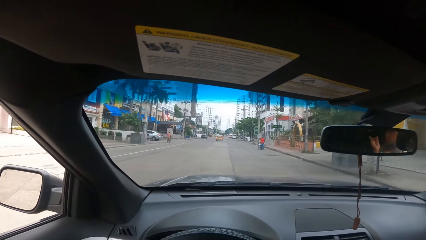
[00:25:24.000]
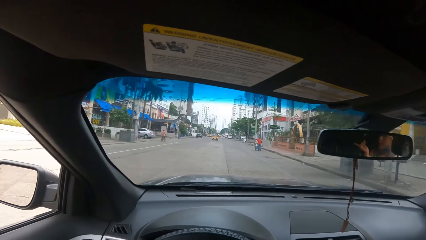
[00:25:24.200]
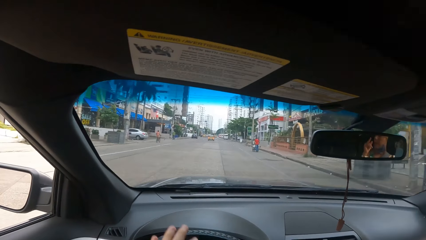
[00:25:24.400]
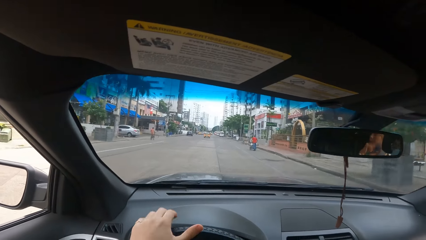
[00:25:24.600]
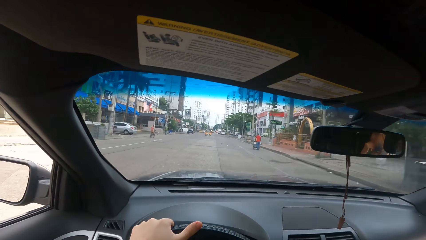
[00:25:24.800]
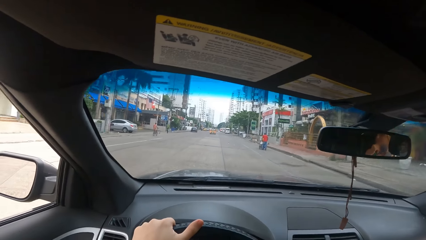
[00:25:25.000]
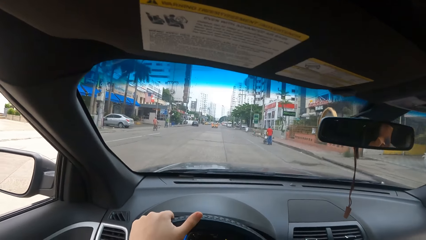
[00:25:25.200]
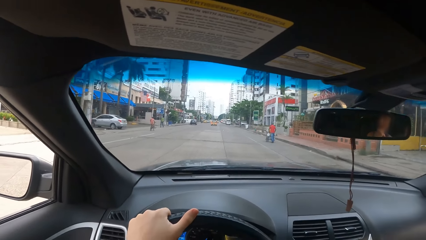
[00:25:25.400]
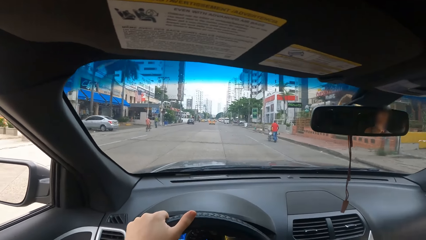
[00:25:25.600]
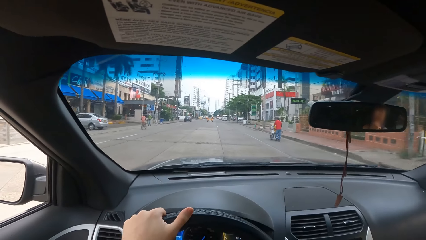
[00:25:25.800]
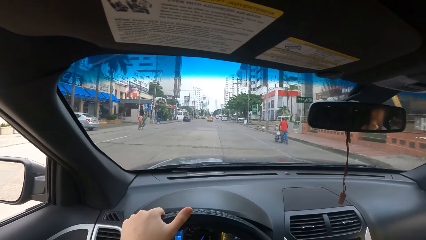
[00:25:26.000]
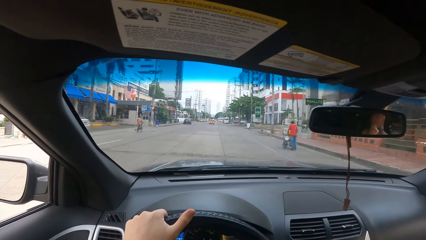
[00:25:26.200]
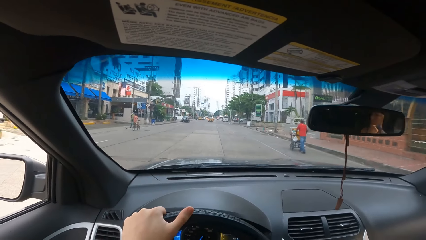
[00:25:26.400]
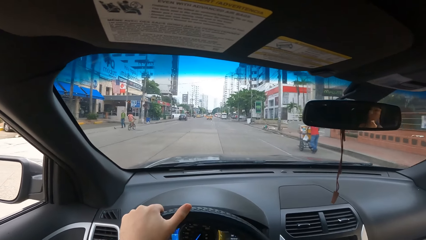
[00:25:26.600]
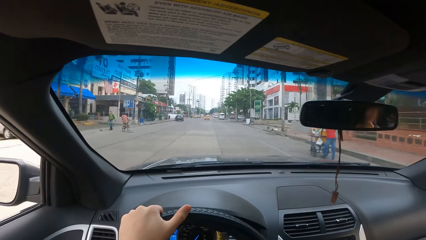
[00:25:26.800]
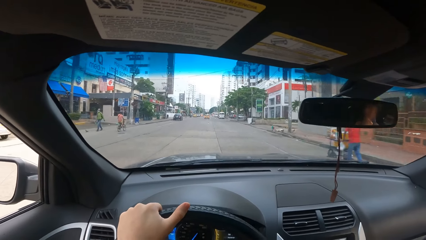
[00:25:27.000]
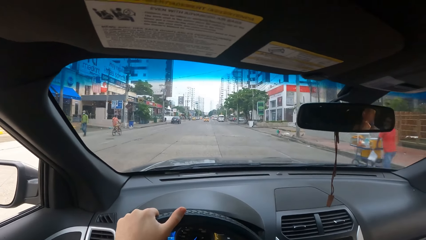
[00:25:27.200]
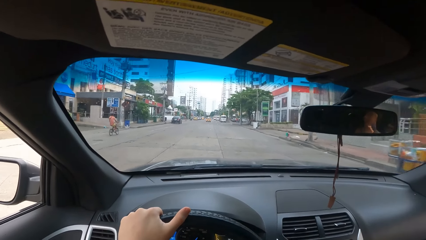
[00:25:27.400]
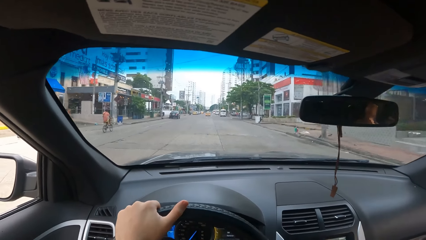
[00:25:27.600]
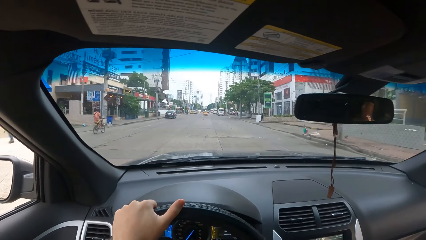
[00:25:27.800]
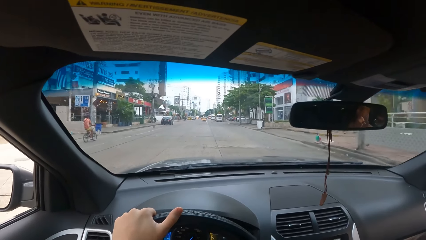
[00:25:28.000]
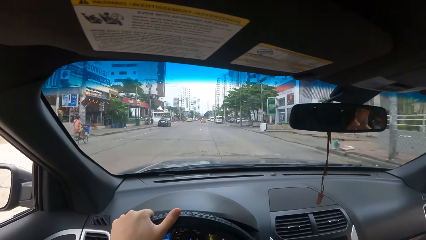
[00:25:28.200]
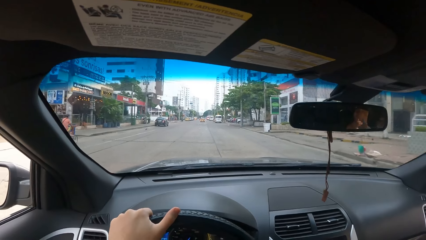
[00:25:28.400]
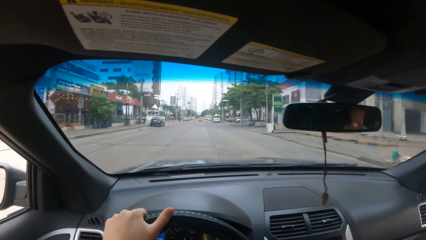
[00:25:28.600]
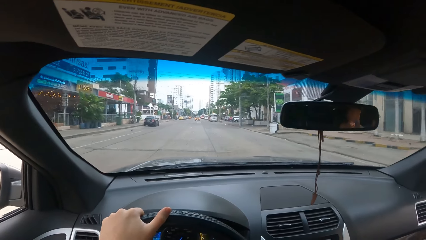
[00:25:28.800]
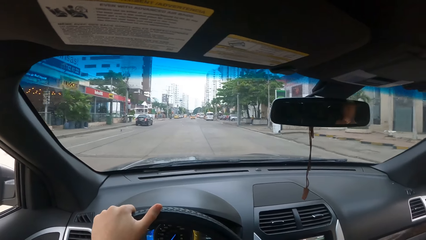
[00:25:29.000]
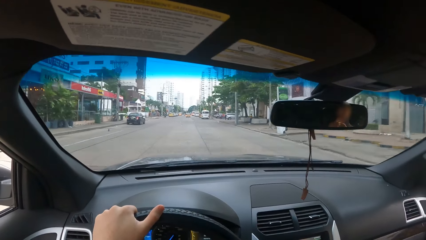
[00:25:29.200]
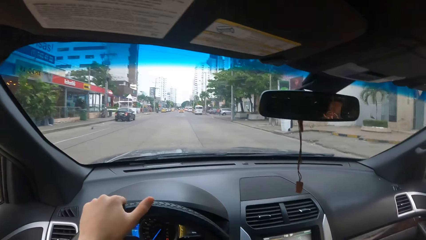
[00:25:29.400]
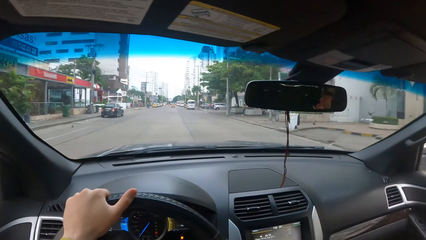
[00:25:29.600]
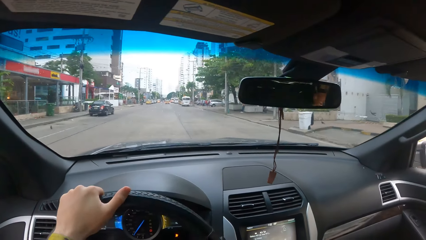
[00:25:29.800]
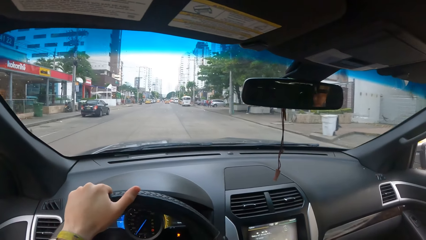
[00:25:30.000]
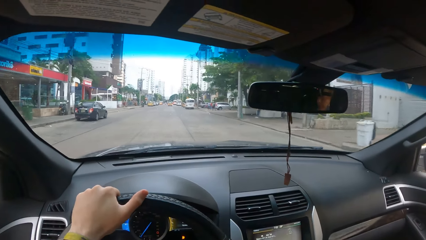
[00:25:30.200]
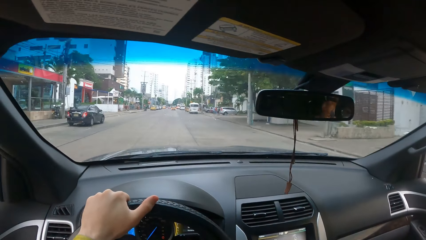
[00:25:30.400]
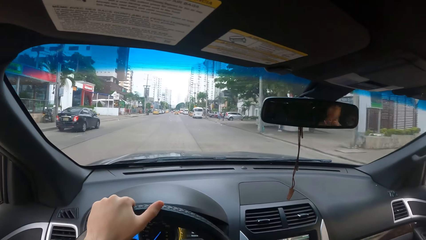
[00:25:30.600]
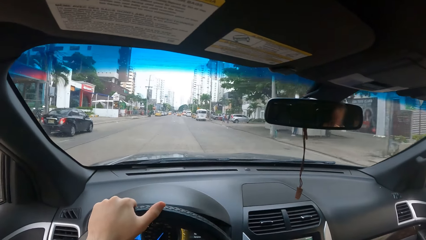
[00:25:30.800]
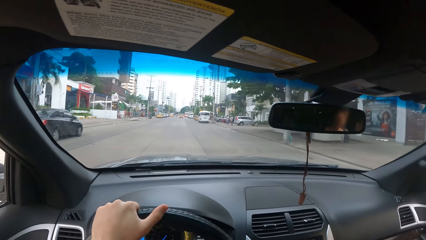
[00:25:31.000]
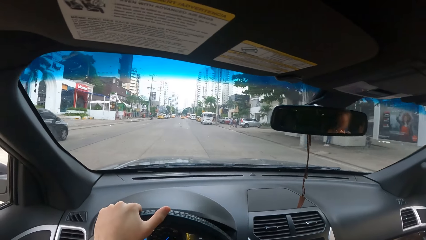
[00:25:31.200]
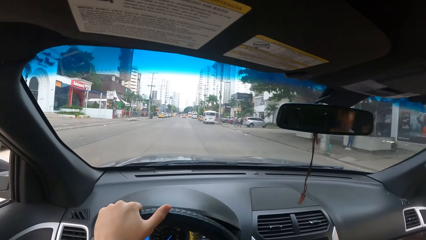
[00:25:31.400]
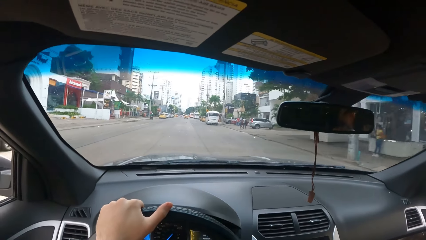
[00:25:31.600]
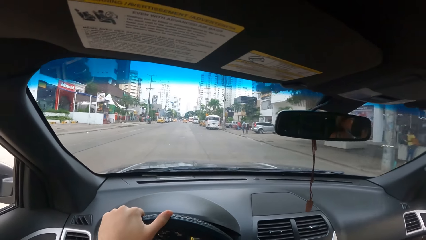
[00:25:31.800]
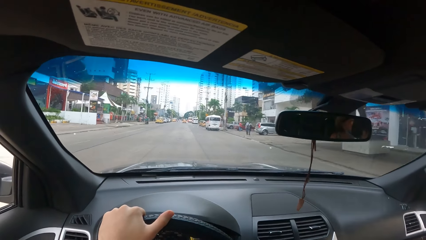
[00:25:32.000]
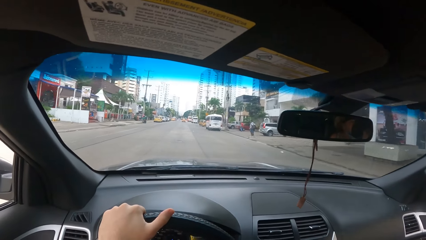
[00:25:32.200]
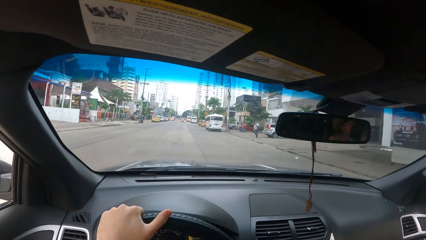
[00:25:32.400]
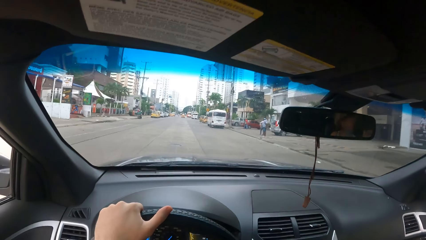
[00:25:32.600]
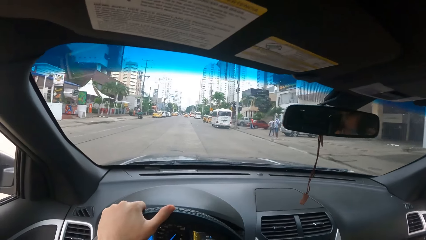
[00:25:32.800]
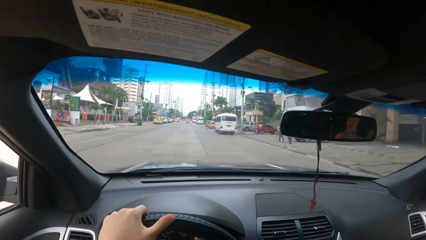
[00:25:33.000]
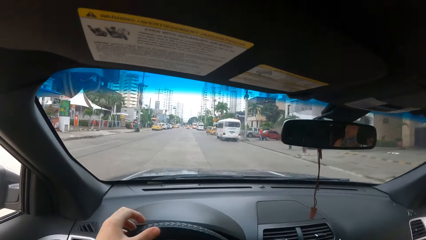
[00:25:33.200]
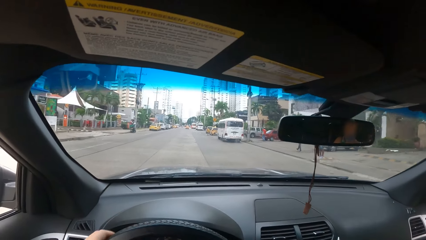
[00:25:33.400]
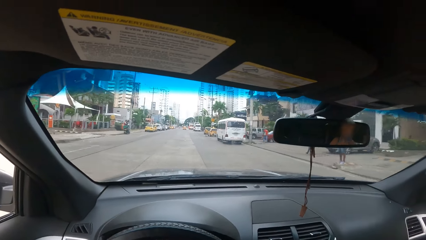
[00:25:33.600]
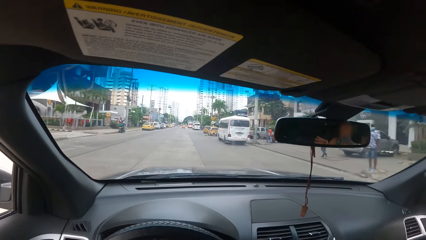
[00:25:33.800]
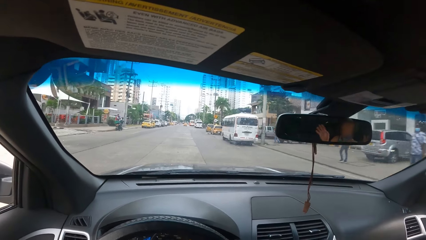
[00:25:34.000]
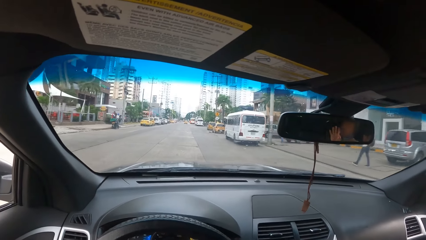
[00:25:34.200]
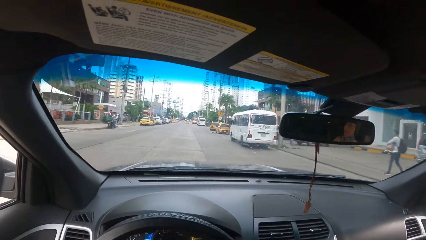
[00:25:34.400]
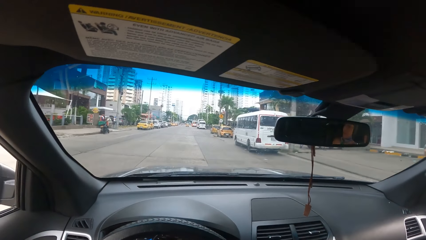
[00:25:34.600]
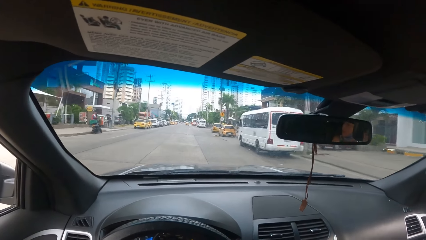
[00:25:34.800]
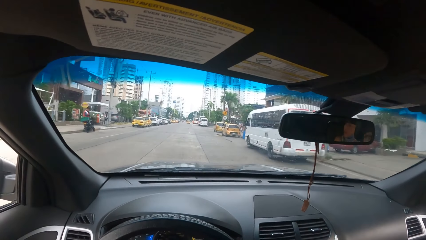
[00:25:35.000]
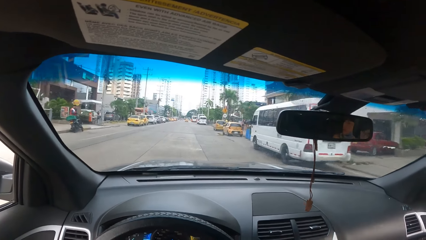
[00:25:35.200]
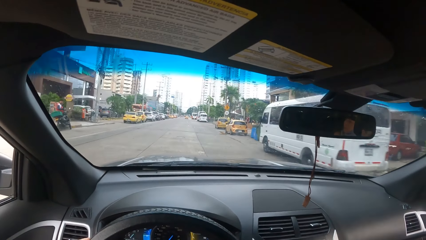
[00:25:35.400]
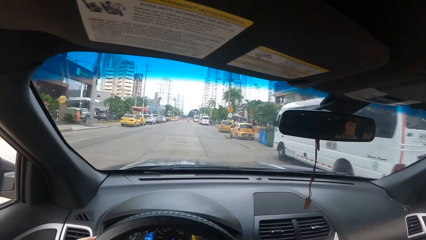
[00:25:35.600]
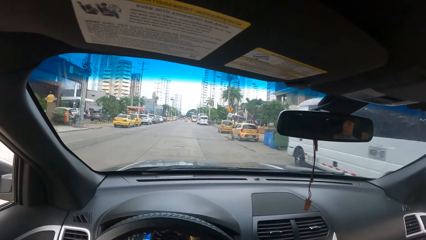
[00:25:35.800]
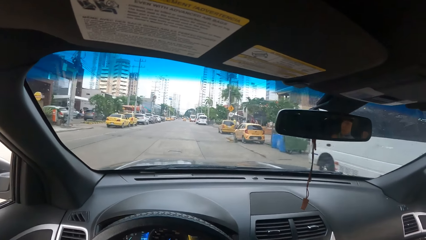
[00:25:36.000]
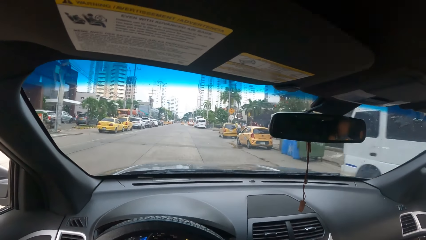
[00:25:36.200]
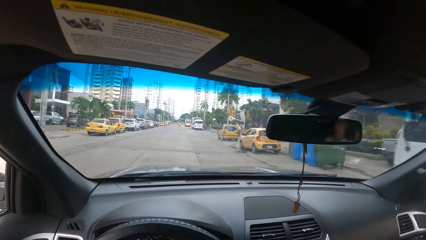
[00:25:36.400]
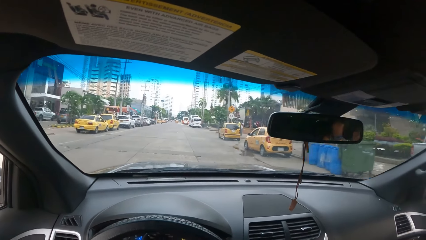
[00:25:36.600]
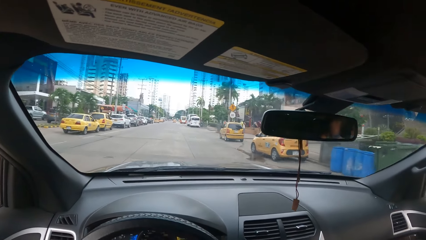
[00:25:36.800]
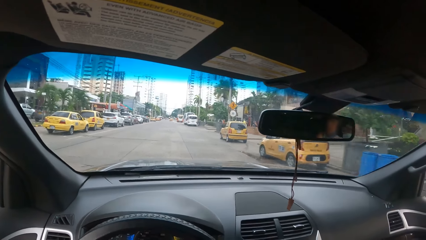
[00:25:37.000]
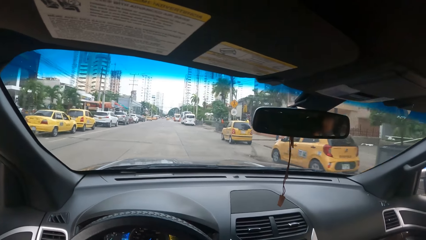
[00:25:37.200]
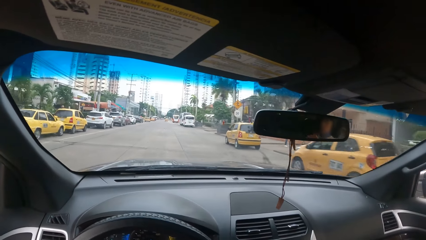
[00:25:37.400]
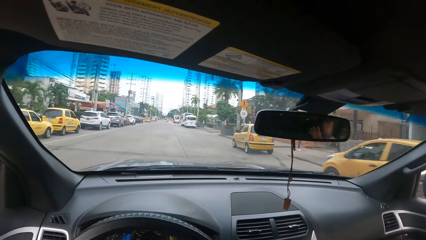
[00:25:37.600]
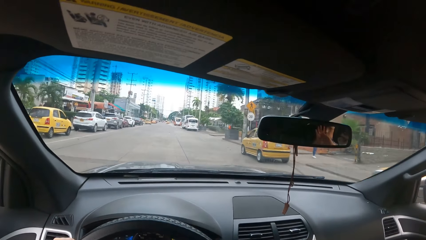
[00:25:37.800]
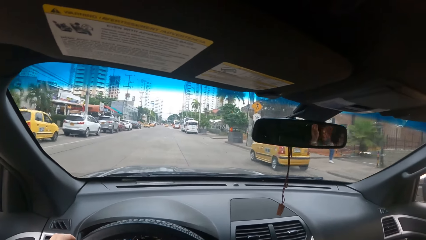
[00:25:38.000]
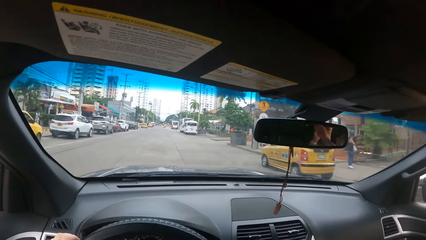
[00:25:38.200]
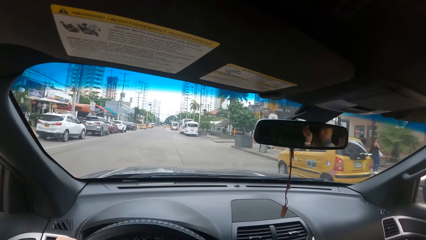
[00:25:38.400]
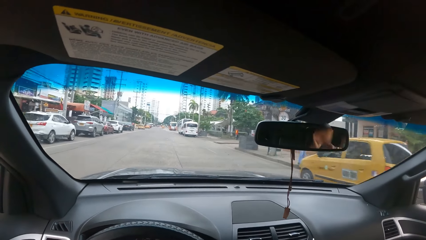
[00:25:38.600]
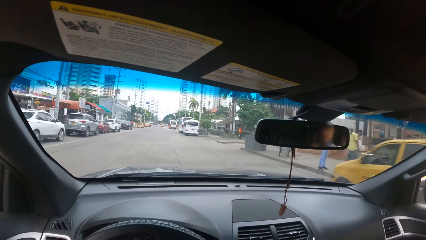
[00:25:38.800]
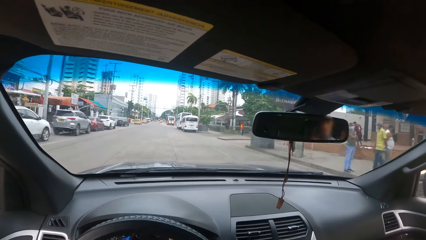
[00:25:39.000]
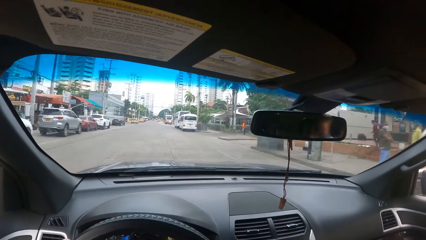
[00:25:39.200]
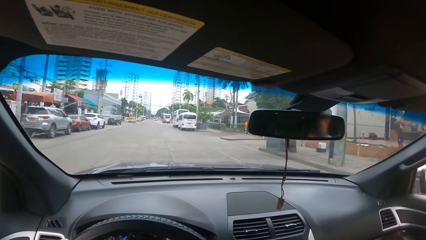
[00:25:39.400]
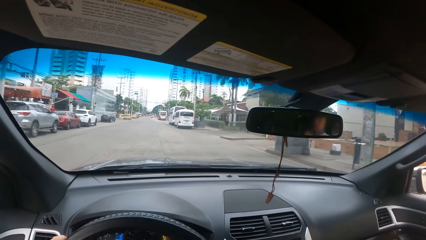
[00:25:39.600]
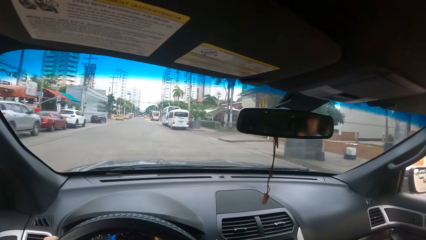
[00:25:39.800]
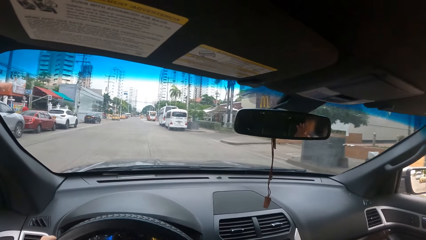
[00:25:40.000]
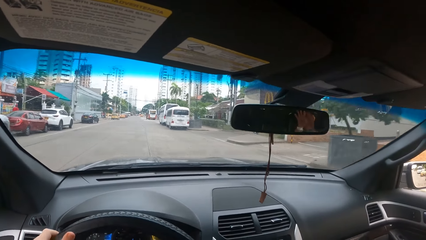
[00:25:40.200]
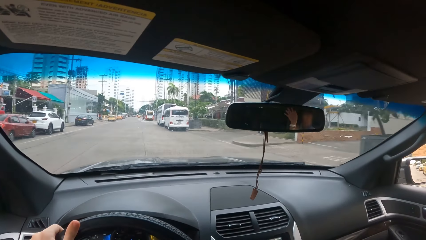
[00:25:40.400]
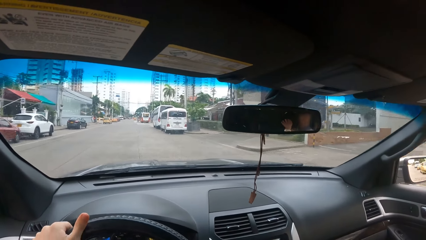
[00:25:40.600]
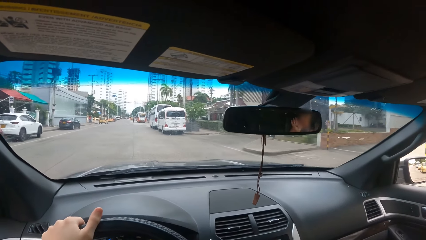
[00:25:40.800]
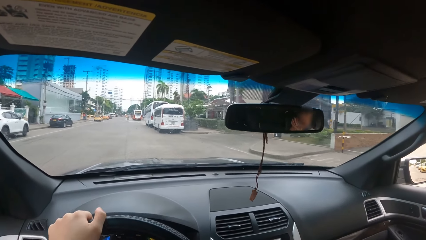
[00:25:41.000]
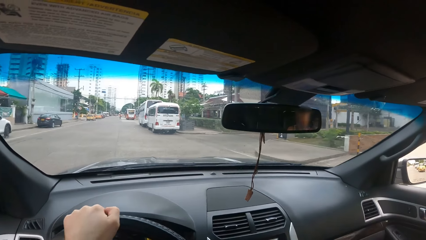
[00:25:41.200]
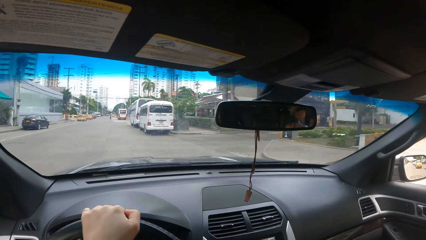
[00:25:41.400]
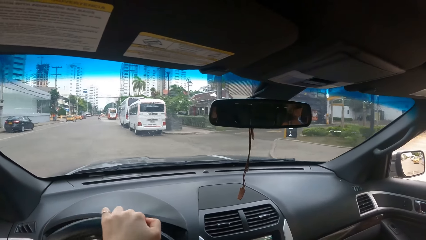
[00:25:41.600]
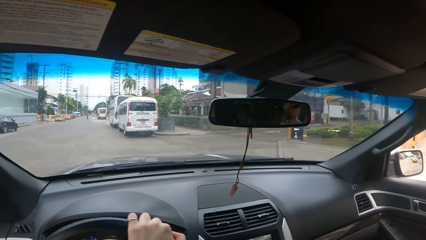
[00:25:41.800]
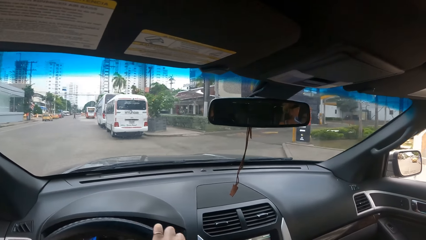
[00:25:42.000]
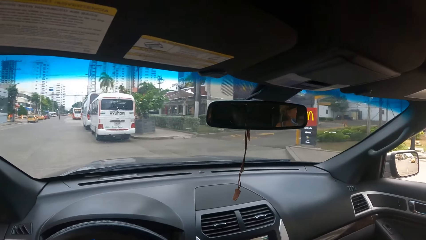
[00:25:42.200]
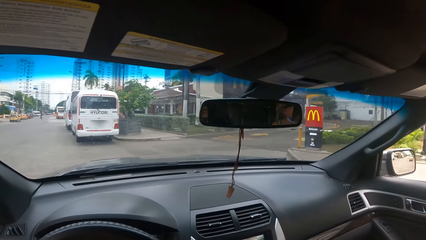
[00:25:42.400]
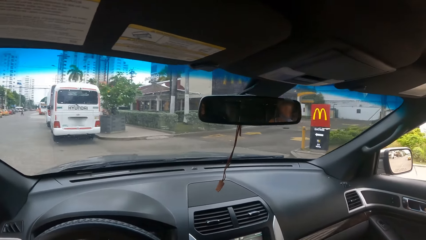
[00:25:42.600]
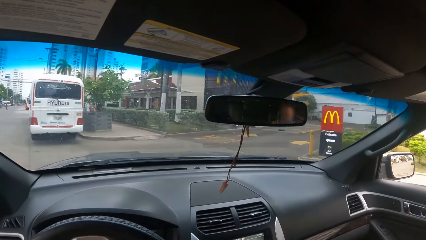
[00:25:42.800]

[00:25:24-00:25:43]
The camera wearer holds the steering wheel with the left hand. They drive the car. They remove the left hand from the steering wheel. They drive the car. They turn the steering wheel.
